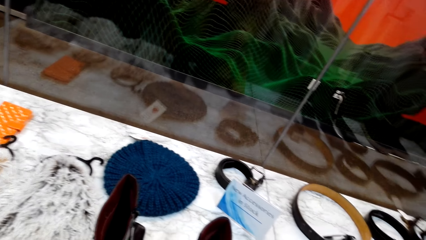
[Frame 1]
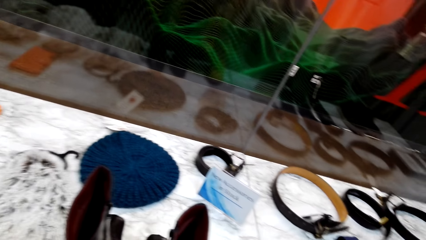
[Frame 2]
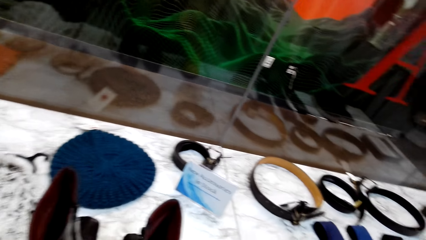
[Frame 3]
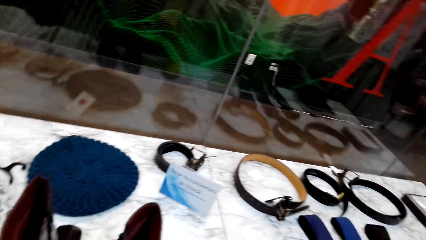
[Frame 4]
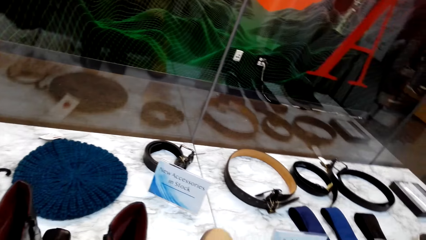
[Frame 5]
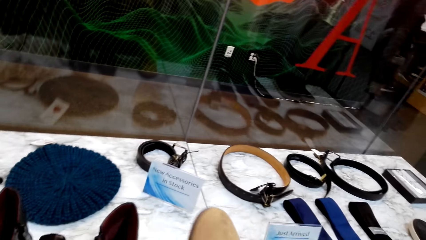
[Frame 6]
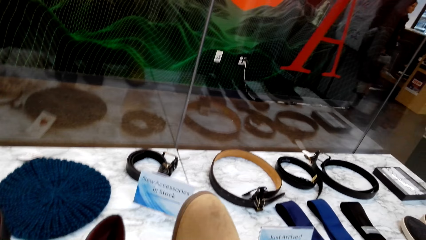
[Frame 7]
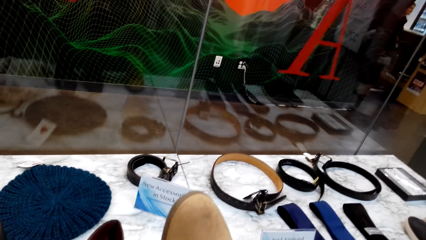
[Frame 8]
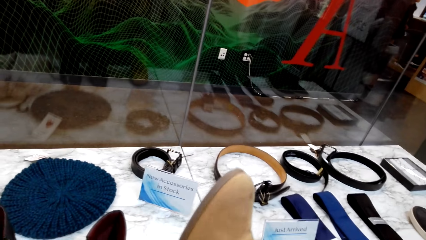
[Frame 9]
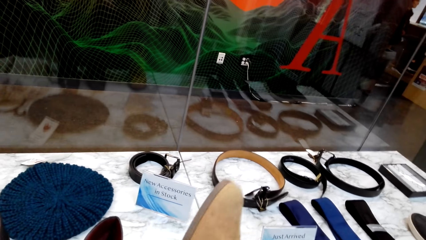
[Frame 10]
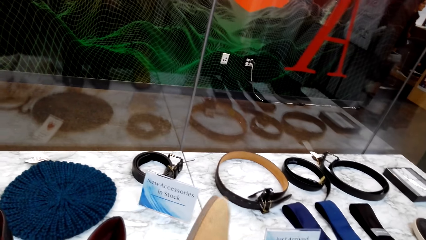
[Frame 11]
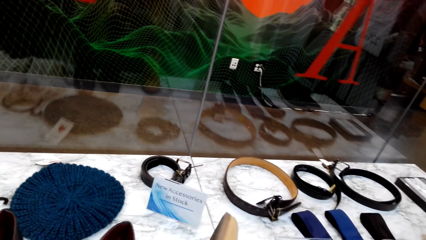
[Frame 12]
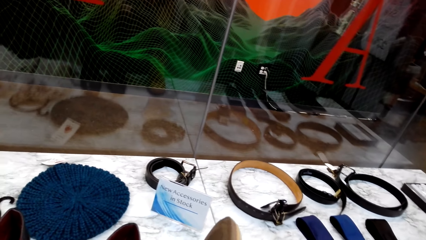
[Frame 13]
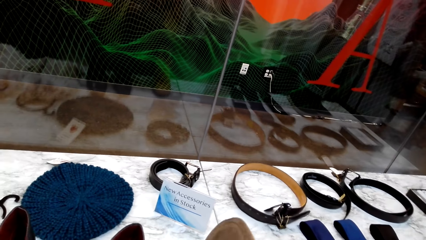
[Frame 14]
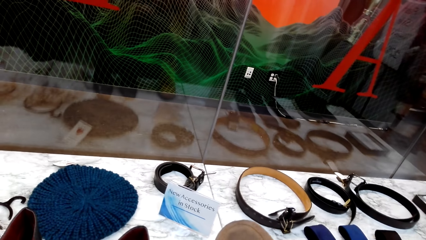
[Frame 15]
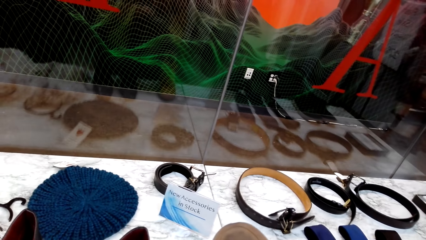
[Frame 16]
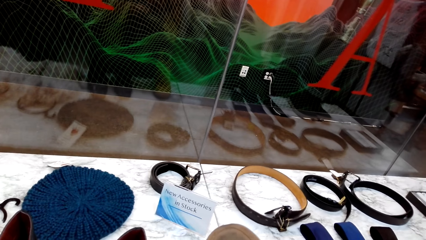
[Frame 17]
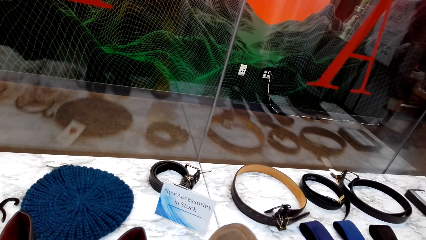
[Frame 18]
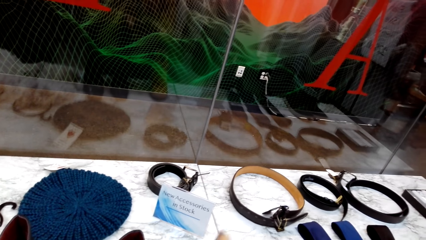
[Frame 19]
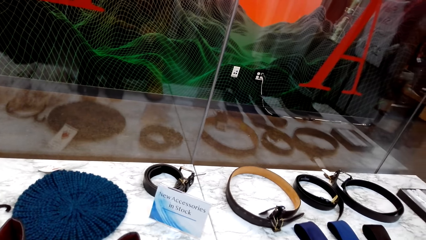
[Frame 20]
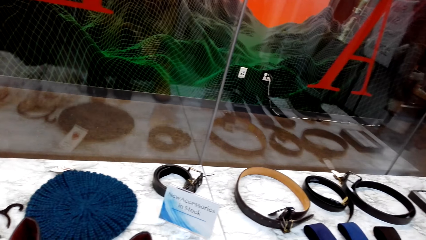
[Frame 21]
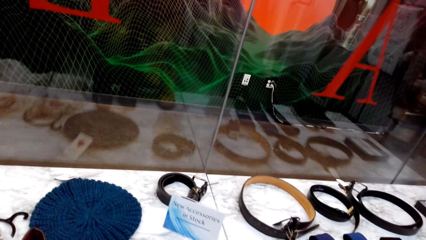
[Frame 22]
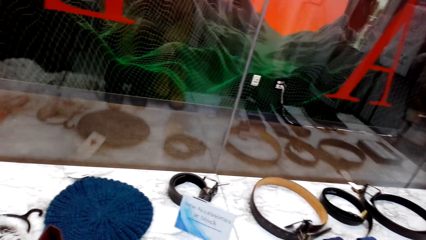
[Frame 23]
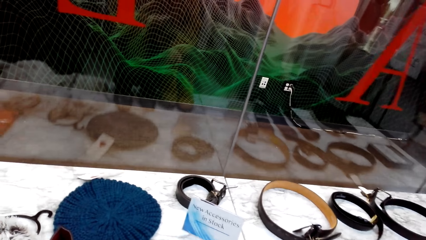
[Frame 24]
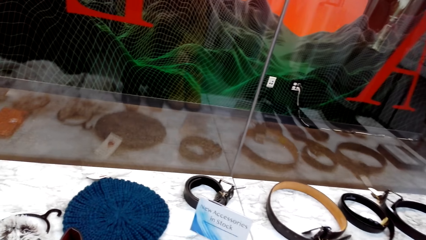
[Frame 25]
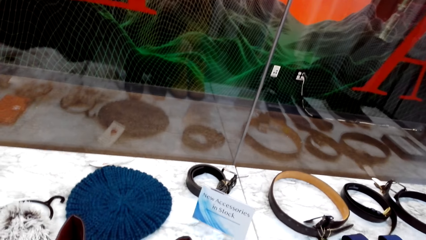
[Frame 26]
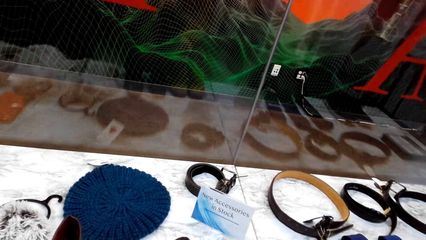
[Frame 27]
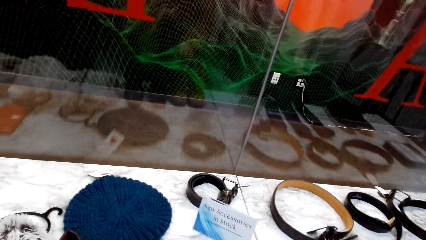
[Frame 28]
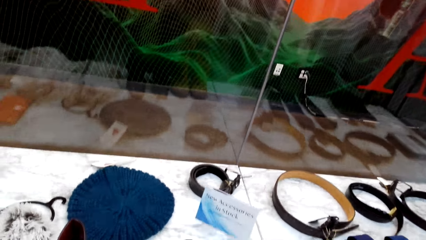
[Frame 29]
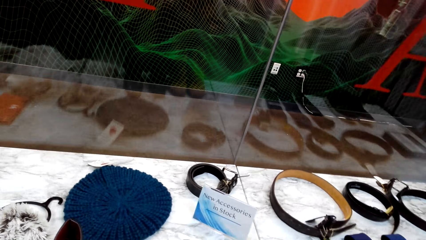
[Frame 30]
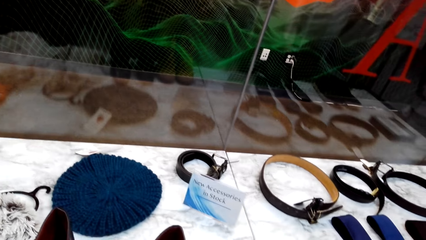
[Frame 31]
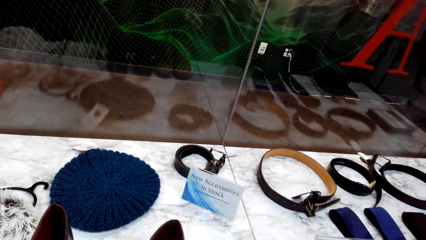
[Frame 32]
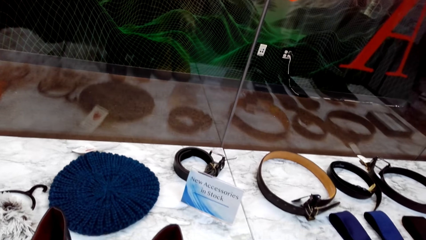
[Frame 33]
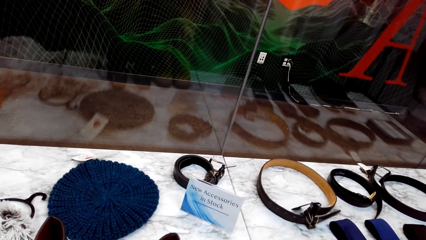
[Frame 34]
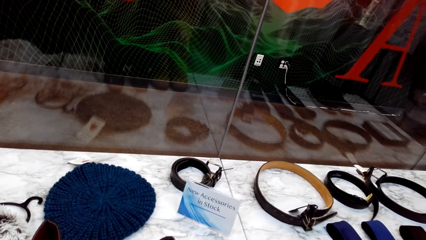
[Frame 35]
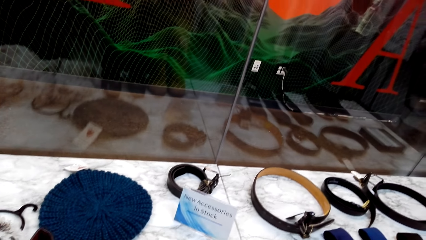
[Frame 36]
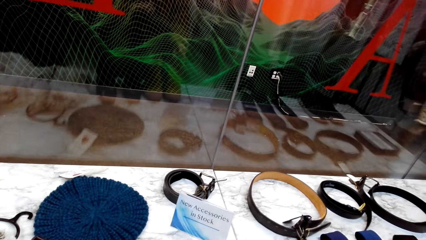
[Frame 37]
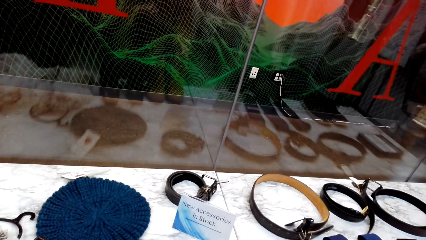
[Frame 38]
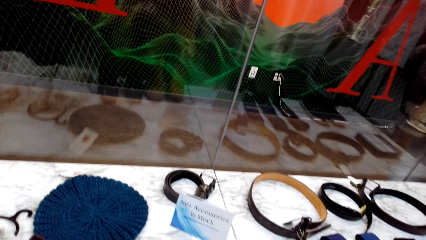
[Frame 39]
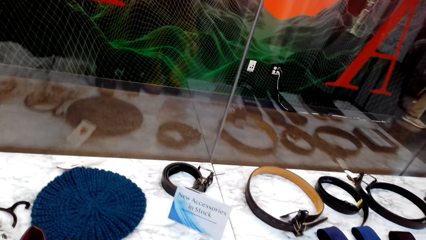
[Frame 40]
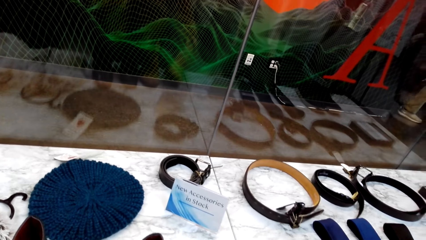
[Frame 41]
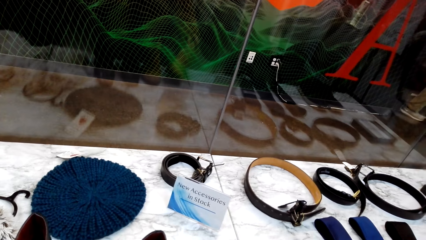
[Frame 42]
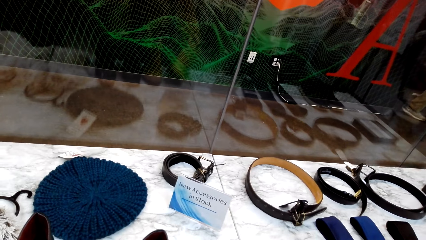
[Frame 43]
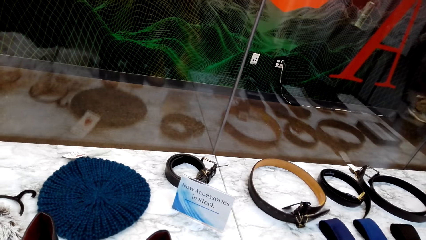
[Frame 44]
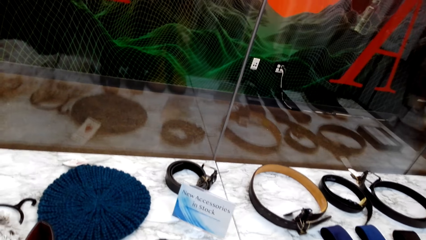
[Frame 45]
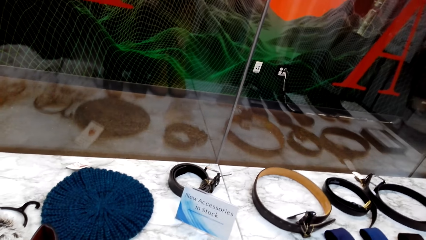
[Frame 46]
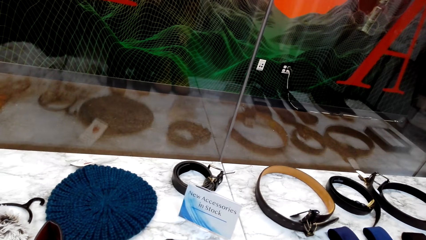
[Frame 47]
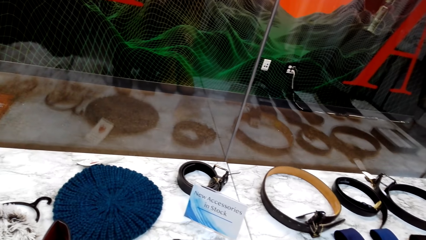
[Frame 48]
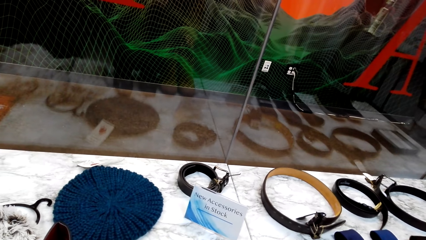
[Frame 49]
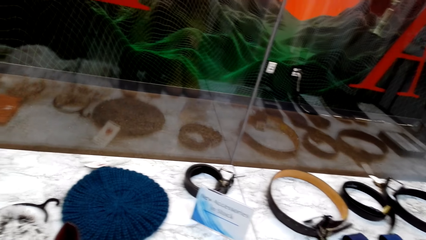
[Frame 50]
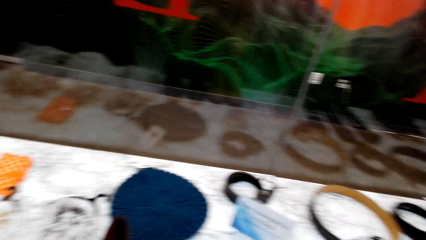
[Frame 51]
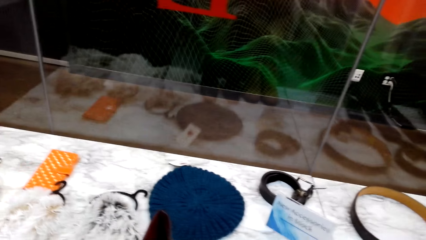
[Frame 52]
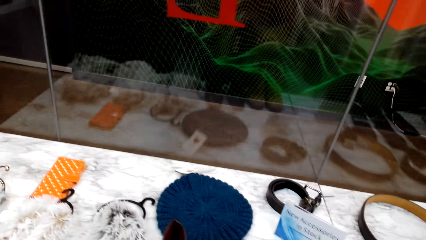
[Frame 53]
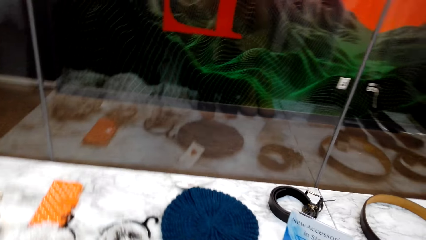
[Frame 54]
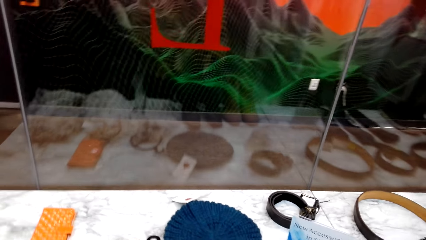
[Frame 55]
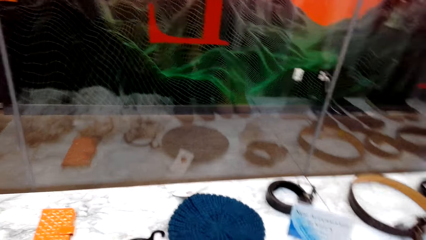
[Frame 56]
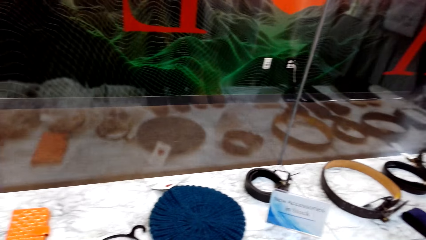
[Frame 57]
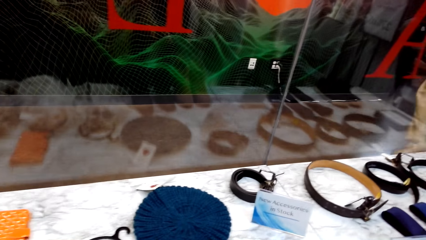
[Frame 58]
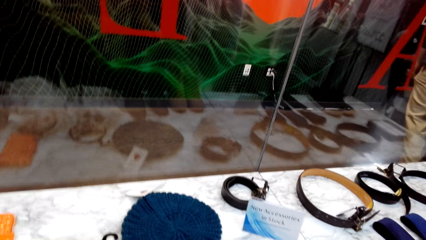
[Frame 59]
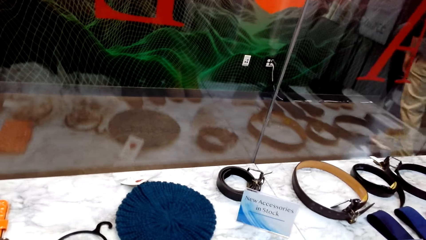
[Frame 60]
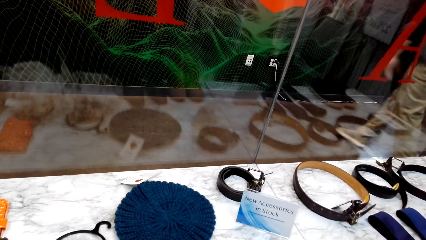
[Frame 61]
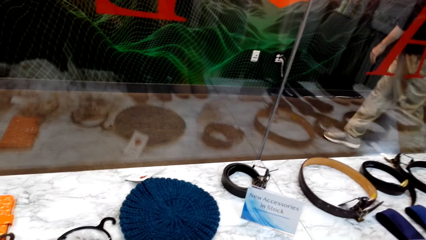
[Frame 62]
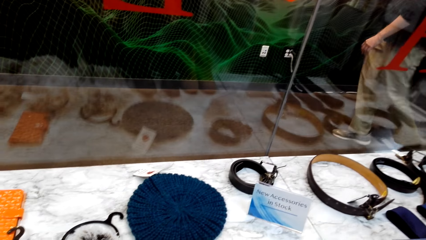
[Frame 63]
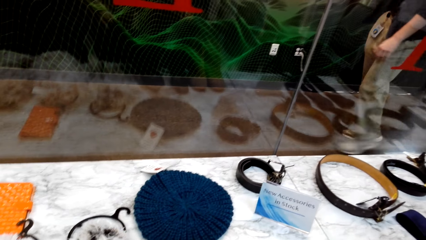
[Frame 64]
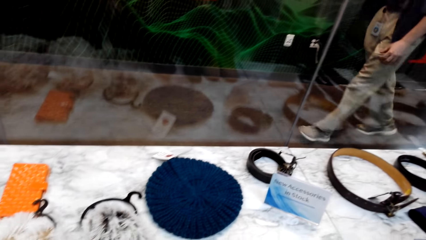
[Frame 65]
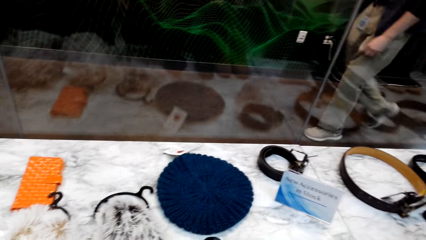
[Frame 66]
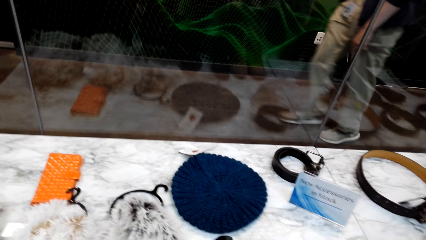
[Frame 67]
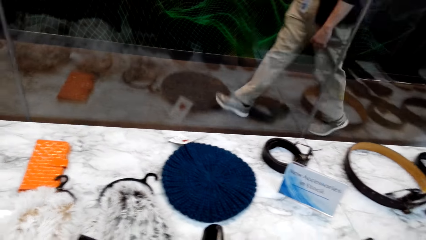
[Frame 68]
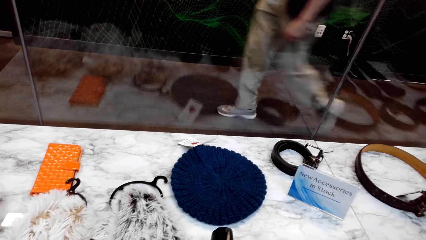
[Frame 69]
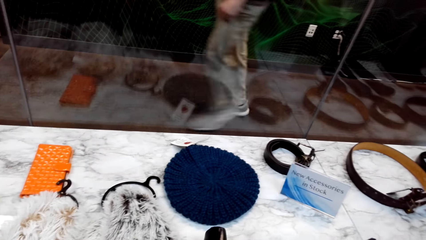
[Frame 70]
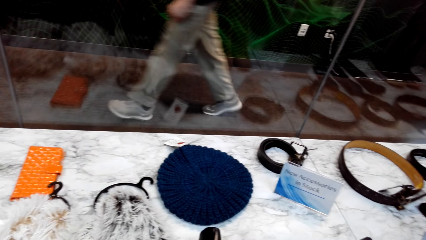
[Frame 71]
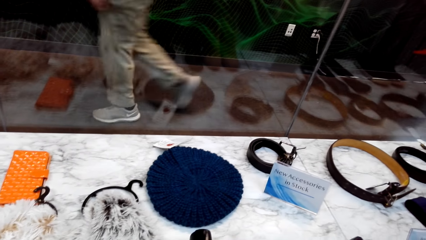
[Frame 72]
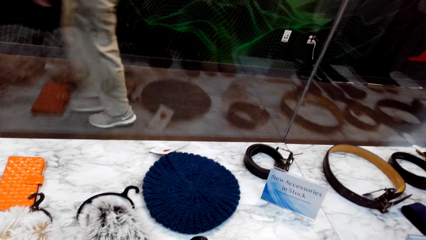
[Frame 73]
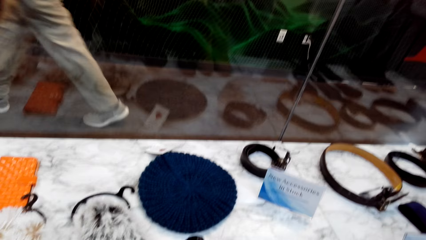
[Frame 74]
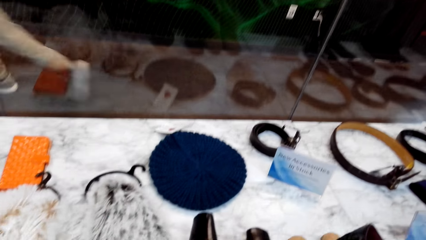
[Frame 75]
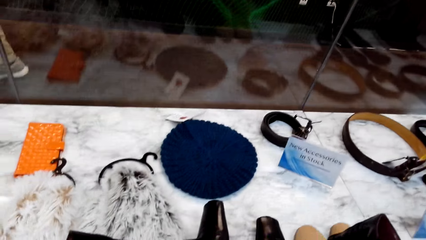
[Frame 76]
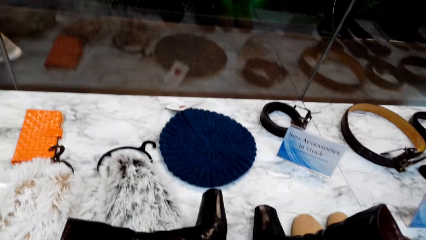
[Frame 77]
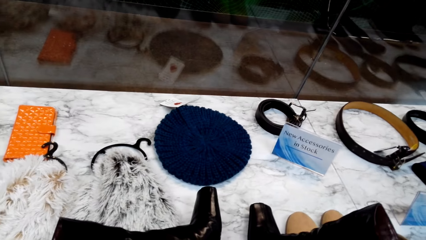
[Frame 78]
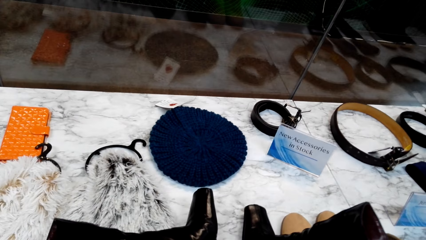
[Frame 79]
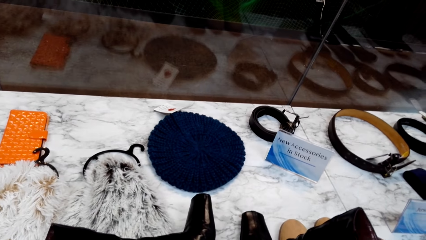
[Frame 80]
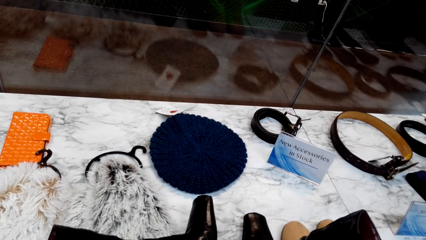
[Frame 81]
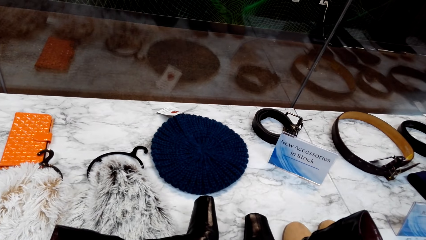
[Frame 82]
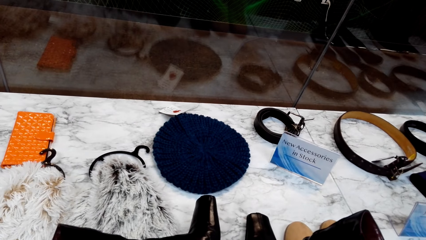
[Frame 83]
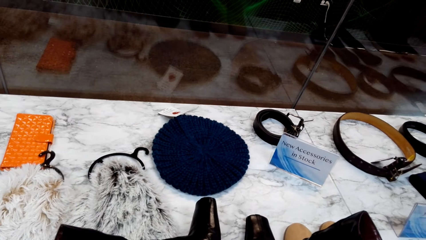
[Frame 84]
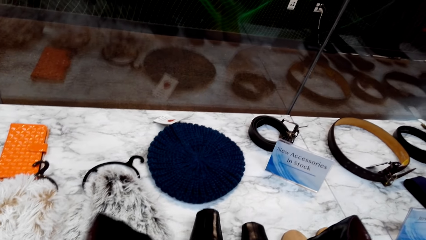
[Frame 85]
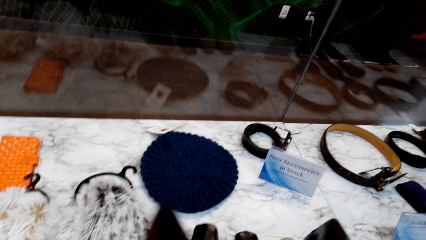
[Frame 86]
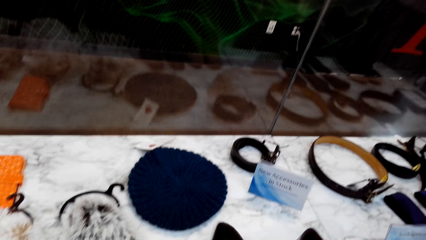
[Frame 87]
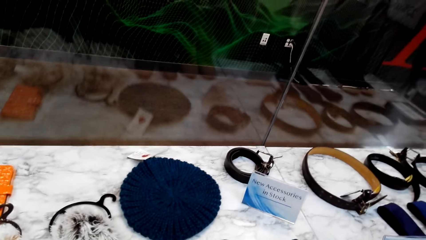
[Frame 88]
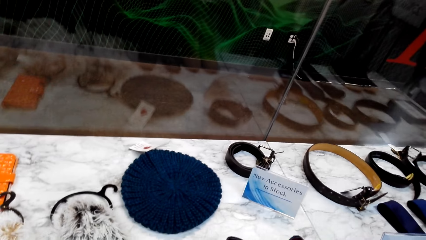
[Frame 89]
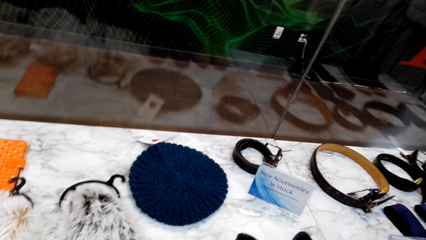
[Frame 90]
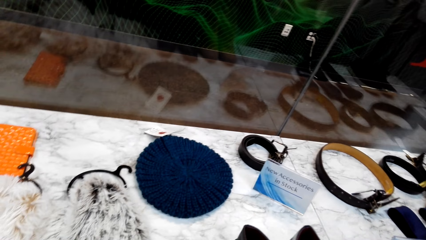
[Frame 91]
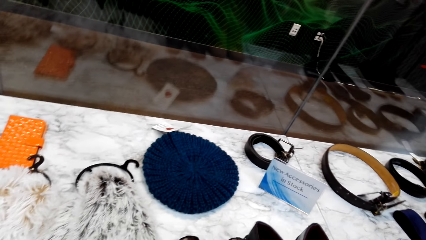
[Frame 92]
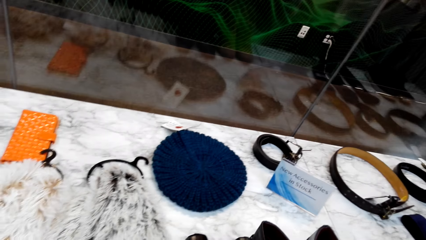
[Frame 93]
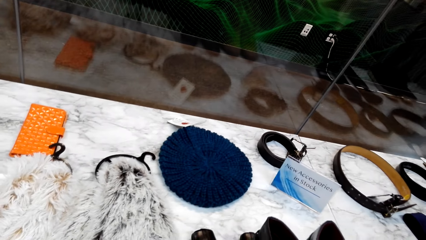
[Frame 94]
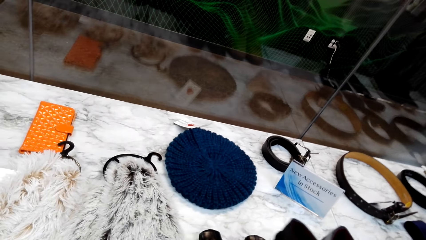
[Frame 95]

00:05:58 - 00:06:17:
The camera wearer inspects the shoe. They talk to a man. They hold the shoes. The man passes in front of the camera wearer.
